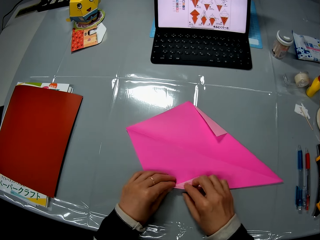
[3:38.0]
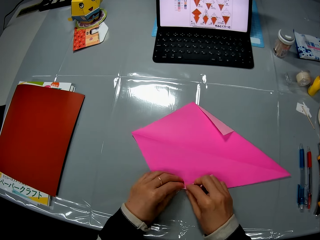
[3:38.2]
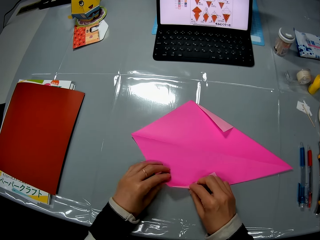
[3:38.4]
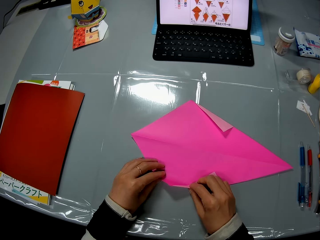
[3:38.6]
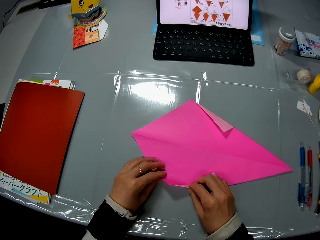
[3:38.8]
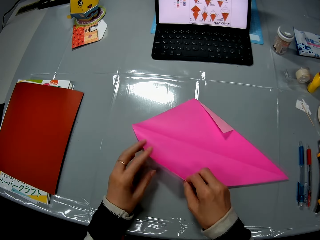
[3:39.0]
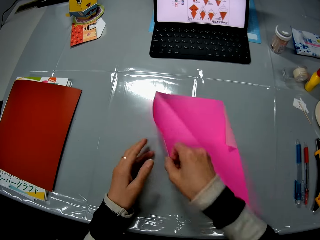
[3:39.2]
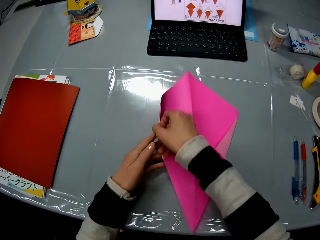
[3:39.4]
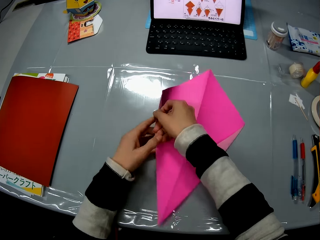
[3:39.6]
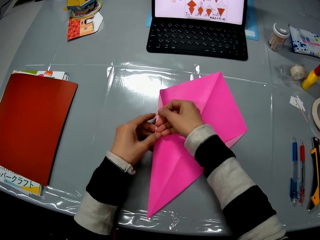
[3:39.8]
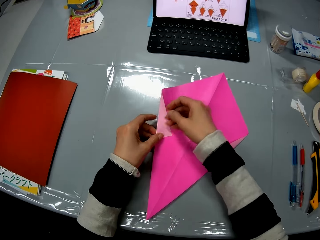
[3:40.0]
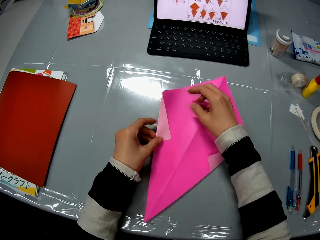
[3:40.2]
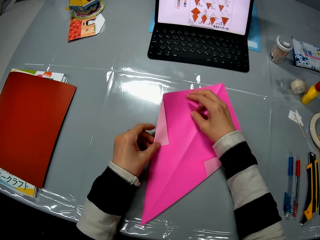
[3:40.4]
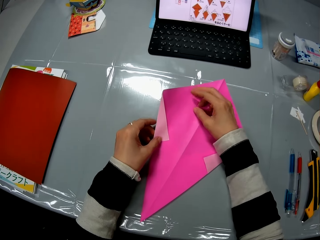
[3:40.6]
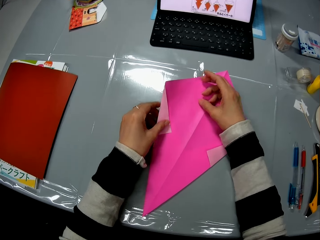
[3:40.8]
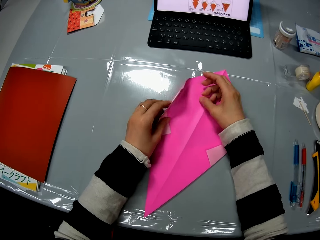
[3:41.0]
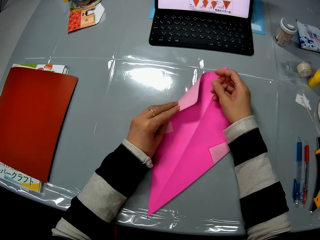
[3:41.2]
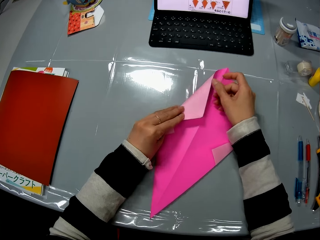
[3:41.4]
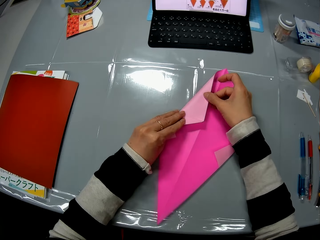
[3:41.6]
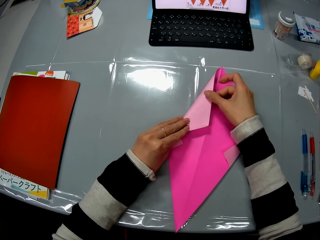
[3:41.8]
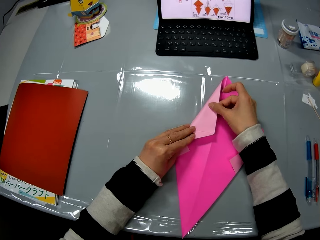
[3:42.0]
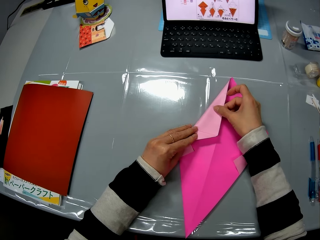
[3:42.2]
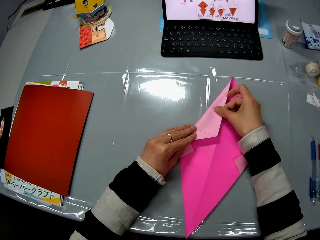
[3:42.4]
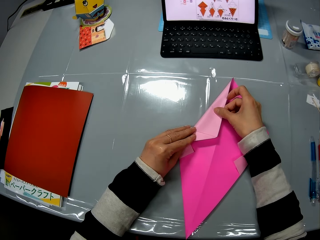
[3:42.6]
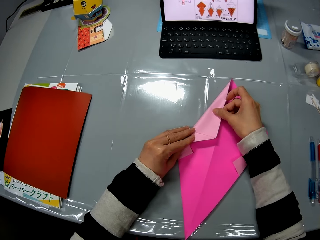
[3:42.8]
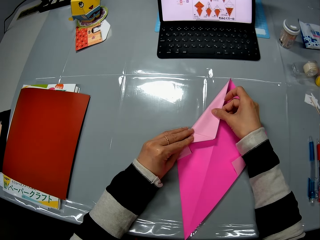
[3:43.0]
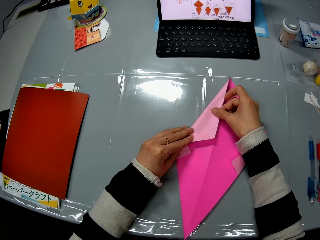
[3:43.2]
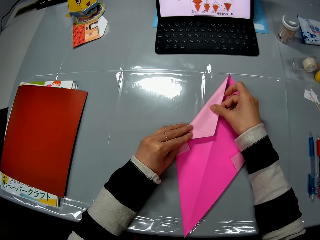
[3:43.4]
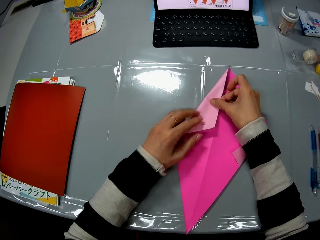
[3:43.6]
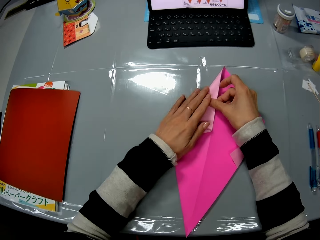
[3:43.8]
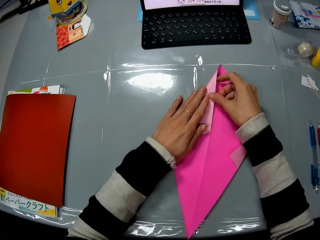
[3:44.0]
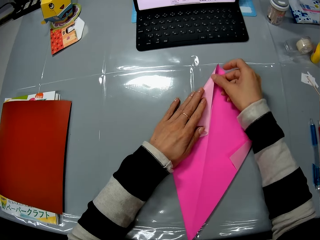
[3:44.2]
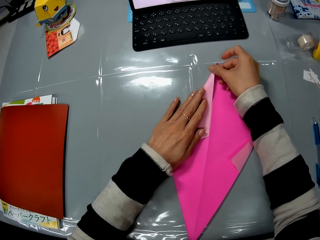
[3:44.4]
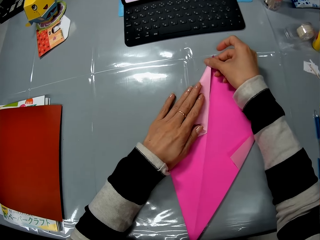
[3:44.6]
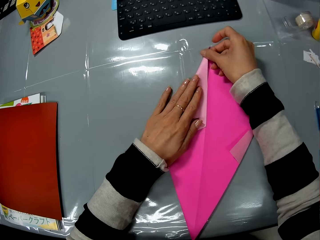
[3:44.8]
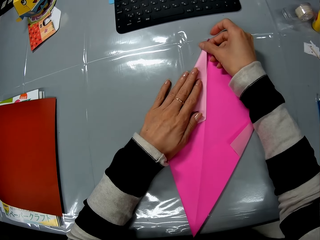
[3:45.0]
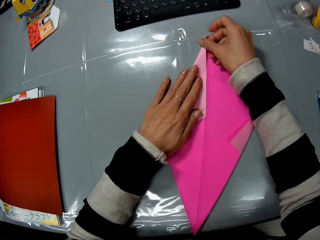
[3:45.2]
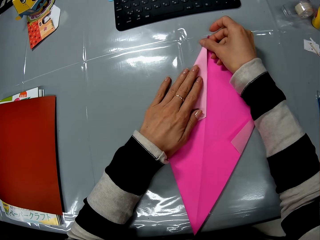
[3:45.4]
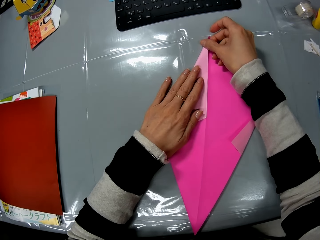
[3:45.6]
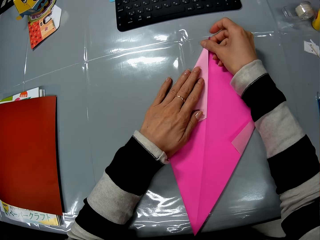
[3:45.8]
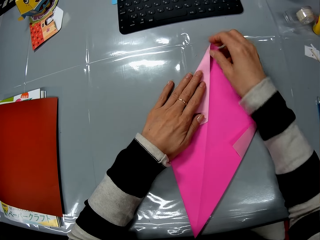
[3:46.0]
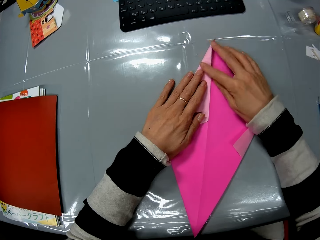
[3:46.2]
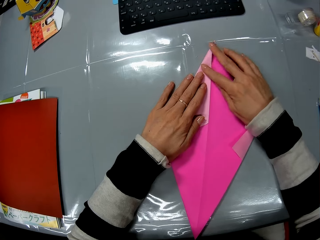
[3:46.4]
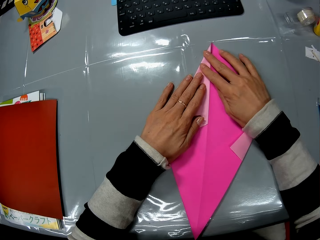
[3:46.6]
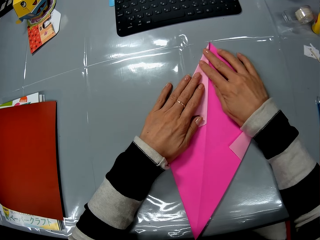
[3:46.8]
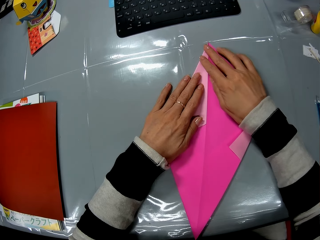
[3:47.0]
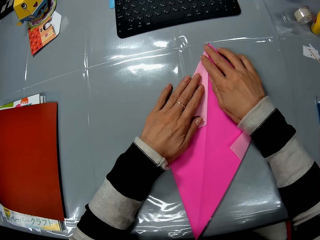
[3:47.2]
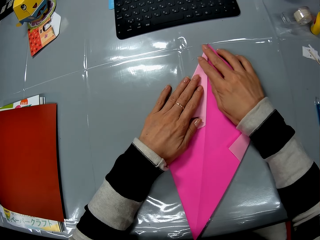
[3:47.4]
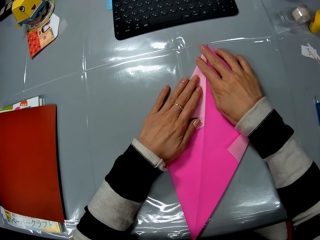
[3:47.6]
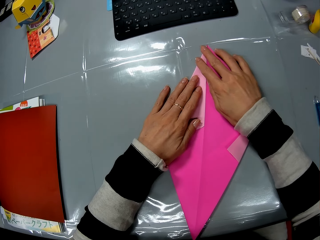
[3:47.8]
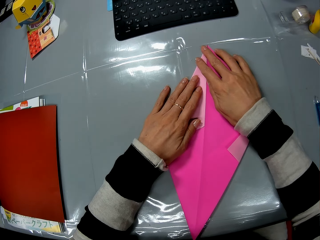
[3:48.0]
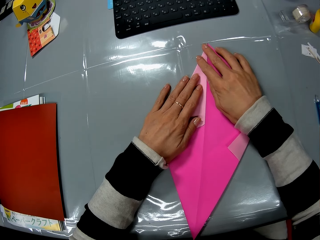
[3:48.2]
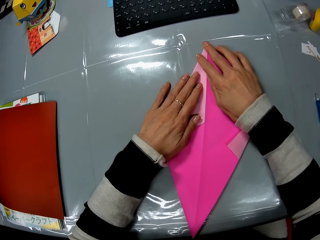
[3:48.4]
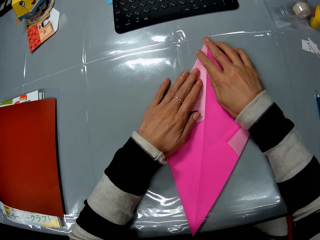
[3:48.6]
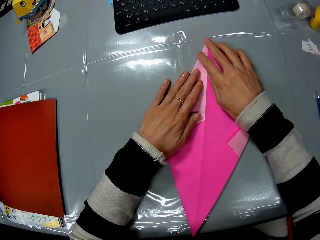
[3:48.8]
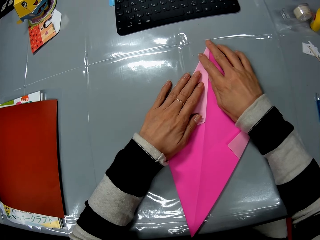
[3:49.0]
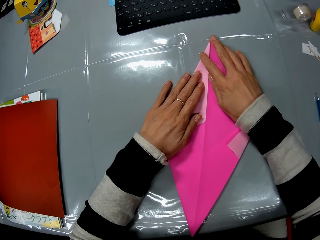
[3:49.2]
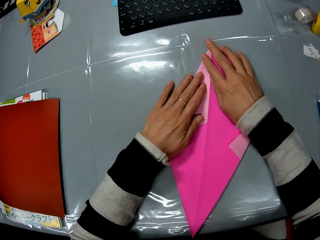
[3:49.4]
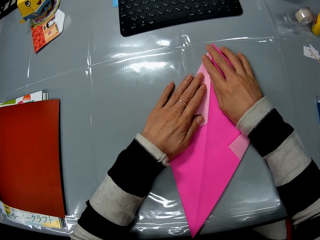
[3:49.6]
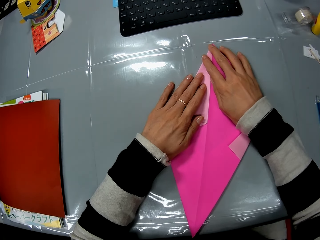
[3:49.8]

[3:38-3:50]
The camera wearer moves the sheet on the table with both her hands. She turns the craft paper. She folds the left side of the sheet with both hands. She smoothens the edge of the sheet with both her hands.

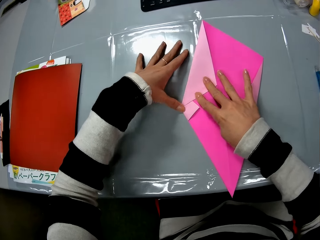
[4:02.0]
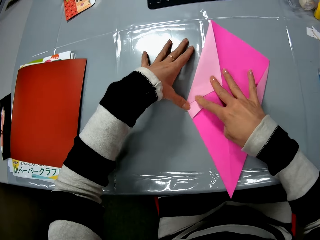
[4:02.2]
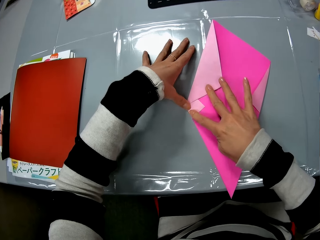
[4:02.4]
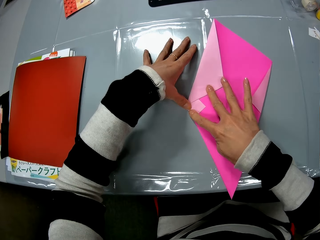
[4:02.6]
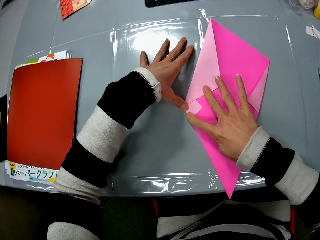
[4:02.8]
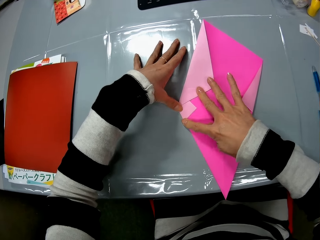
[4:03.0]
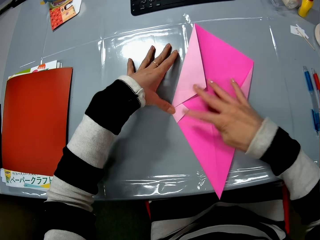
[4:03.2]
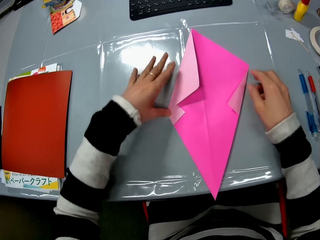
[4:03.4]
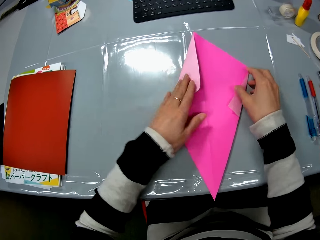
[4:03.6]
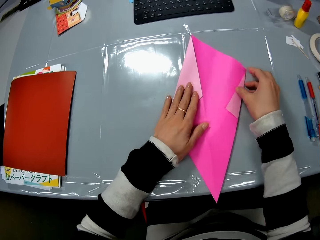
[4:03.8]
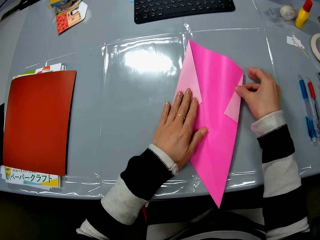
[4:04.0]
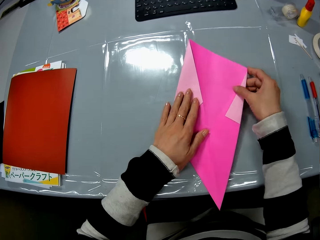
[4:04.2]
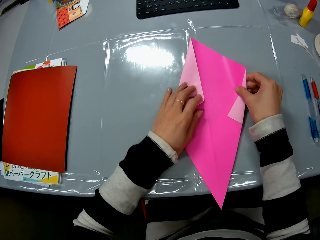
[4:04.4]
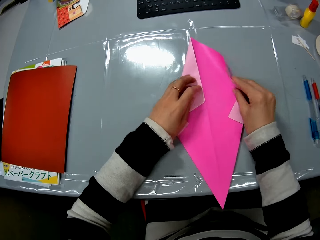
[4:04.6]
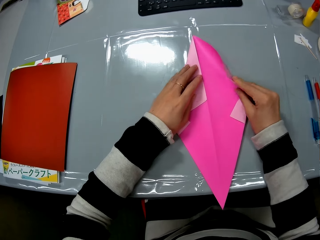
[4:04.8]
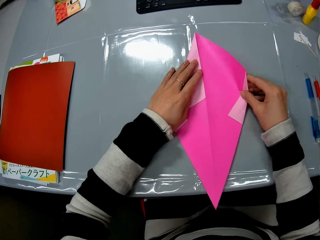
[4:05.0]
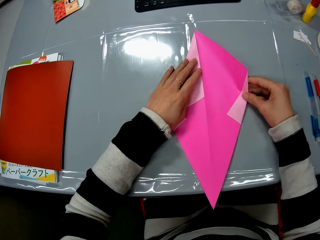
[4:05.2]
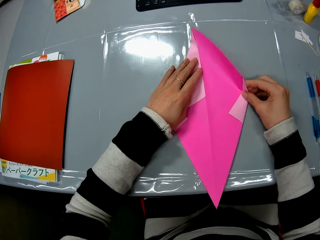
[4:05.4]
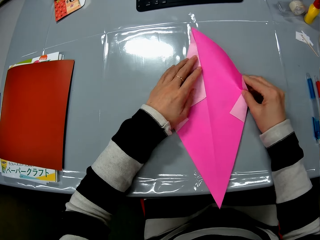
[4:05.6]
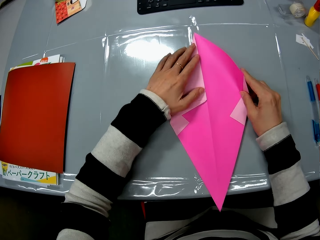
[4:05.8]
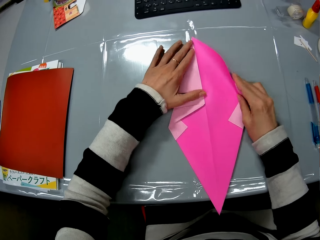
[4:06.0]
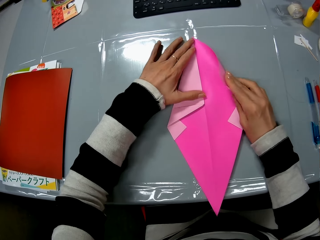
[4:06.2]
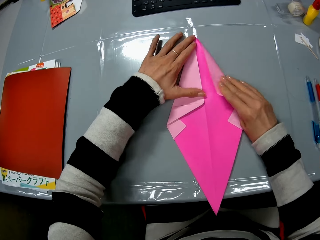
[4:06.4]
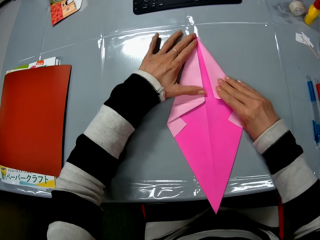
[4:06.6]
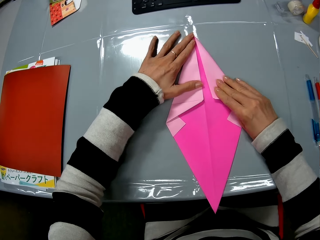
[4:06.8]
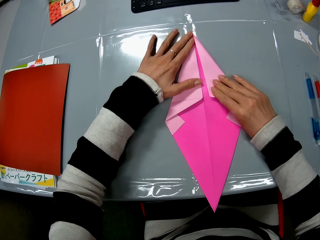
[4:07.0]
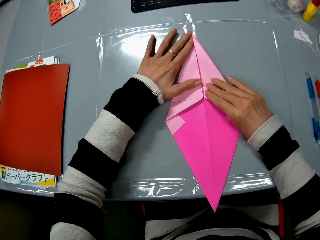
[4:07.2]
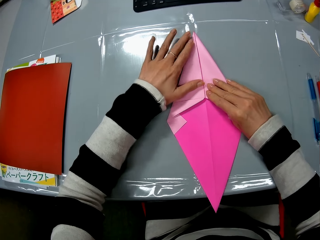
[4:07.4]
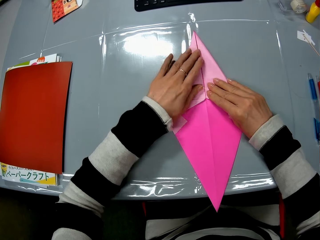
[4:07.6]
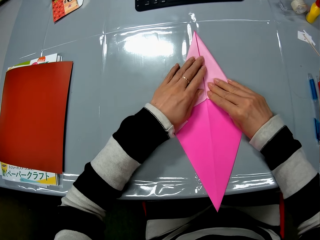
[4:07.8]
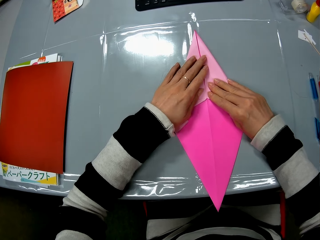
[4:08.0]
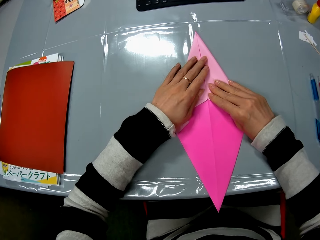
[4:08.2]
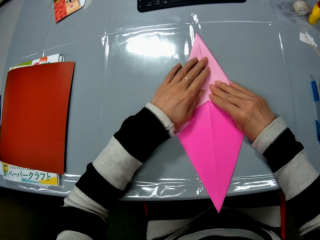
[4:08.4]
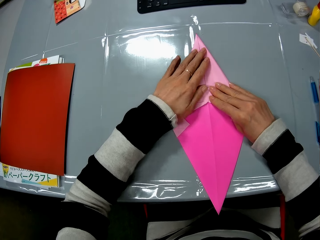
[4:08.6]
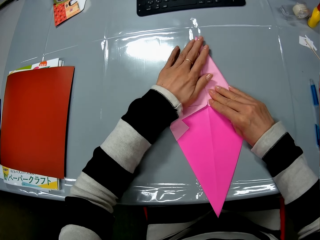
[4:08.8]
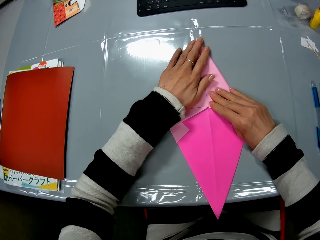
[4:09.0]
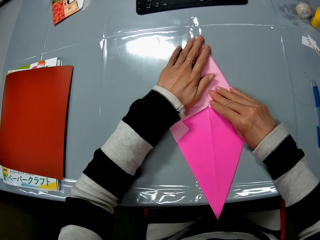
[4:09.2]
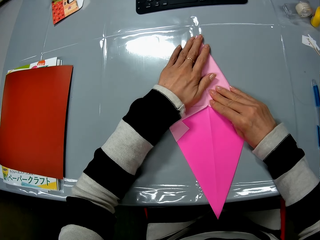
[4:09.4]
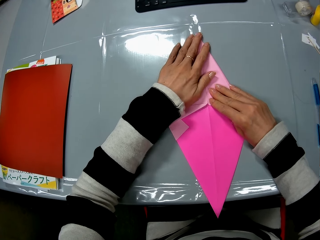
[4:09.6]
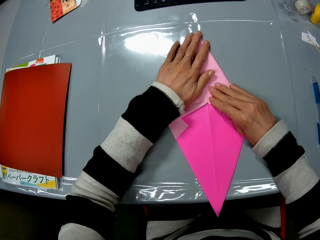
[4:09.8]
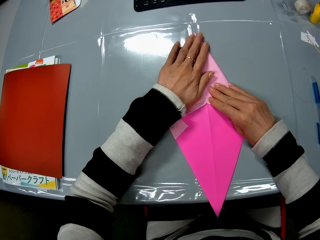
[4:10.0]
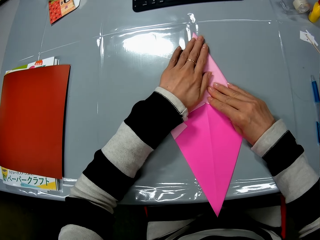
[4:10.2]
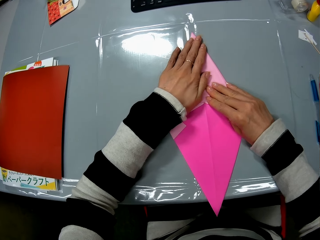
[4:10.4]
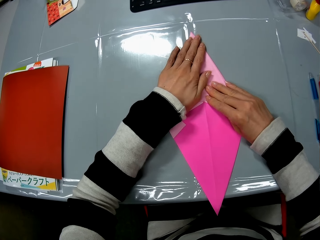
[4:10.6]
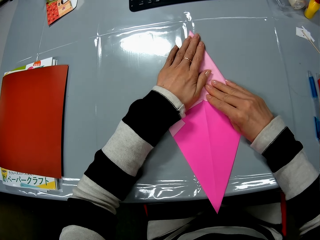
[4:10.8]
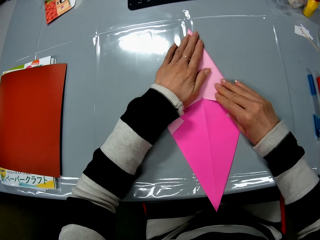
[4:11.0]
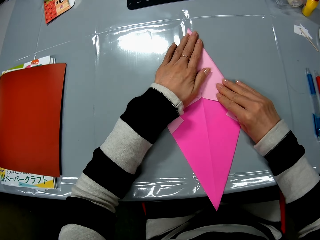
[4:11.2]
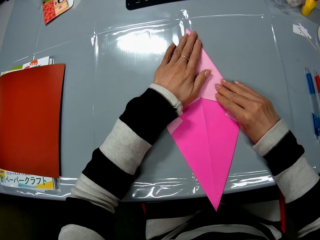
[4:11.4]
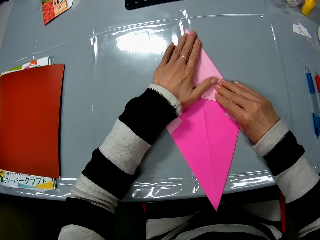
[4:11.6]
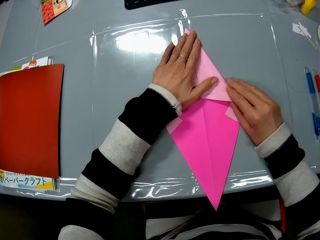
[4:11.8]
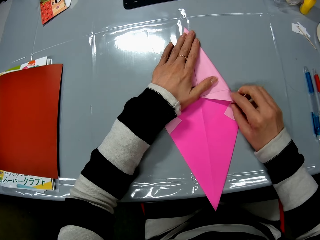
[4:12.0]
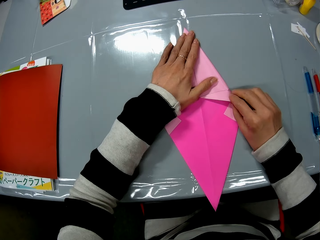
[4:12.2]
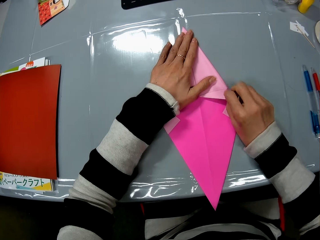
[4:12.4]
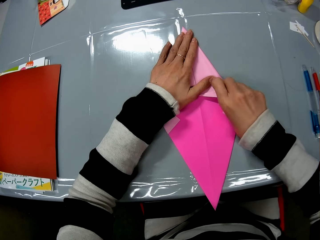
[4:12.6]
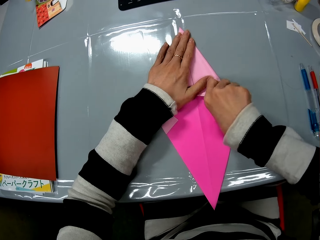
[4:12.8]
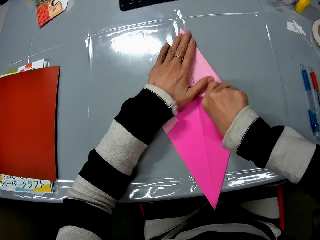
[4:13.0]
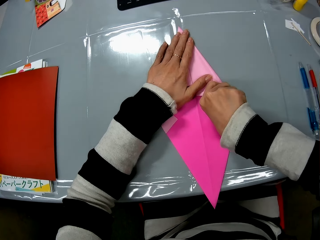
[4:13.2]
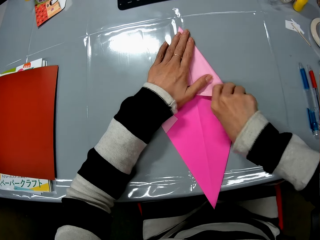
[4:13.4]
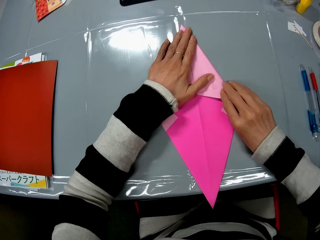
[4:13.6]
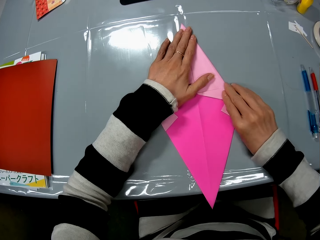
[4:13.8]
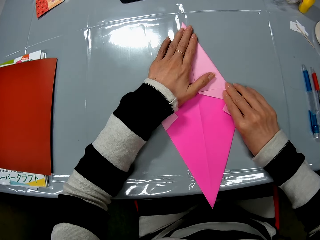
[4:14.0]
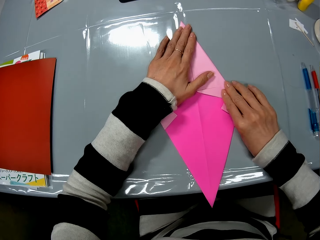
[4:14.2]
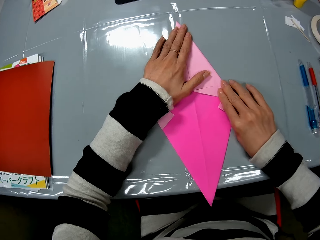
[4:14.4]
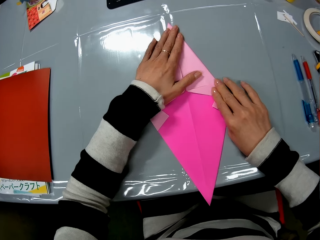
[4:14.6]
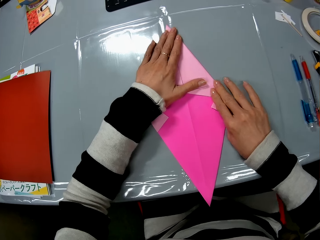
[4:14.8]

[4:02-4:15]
The camera wearer folds the right side of the sheet with both hands. She smoothens the craft paper. She smoothens the edge of the sheet with her right hand.
